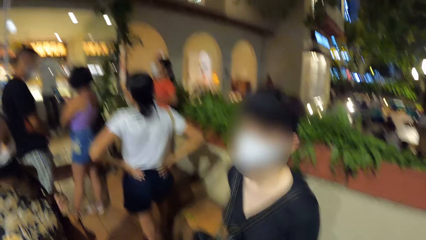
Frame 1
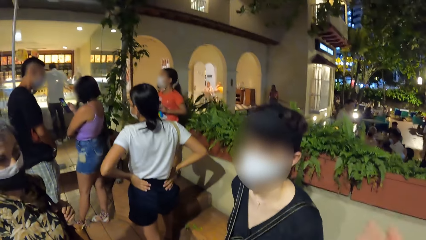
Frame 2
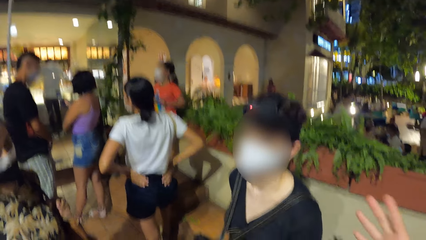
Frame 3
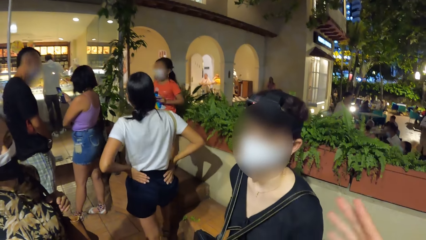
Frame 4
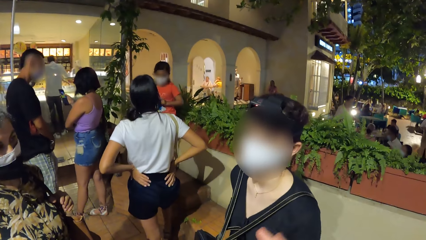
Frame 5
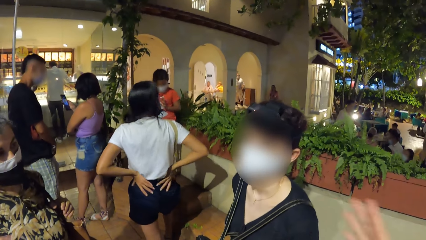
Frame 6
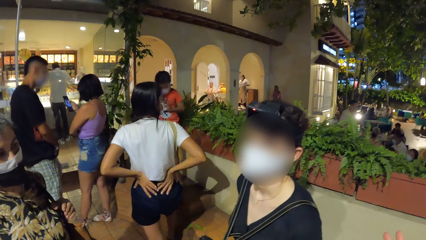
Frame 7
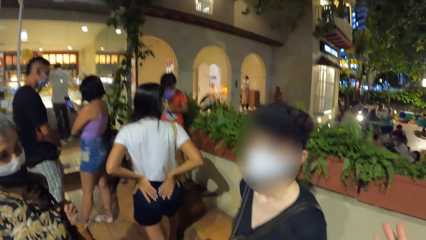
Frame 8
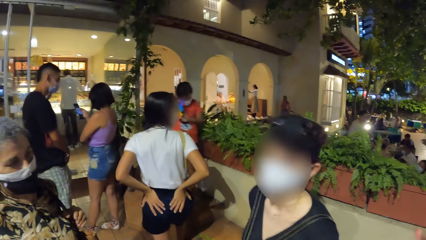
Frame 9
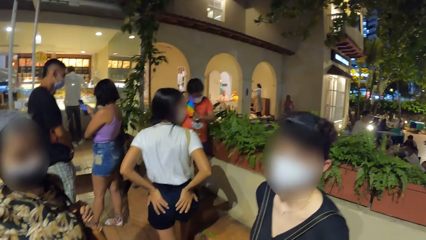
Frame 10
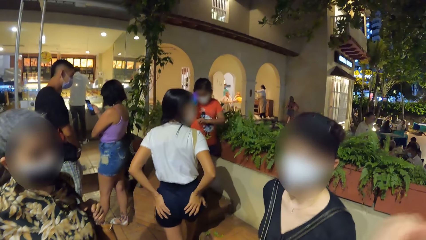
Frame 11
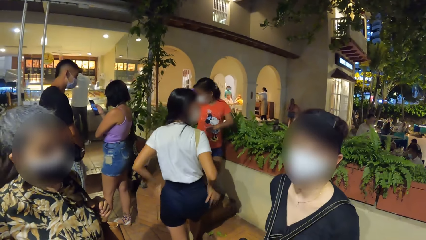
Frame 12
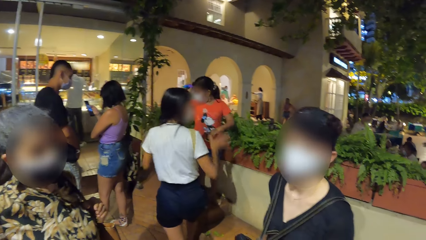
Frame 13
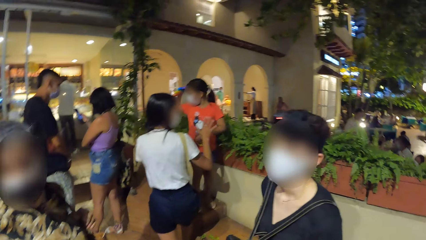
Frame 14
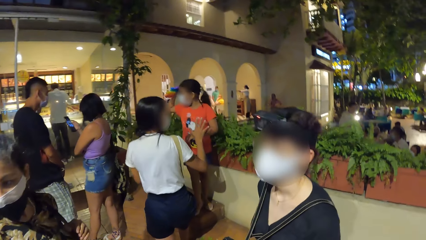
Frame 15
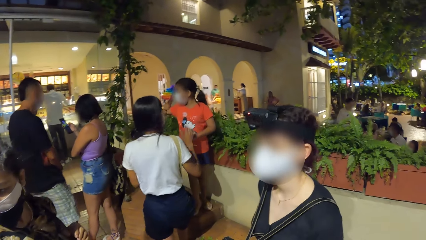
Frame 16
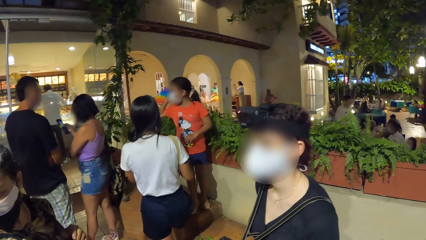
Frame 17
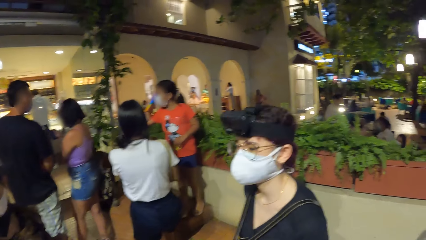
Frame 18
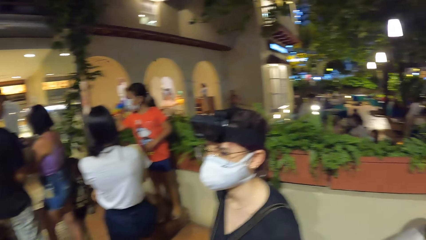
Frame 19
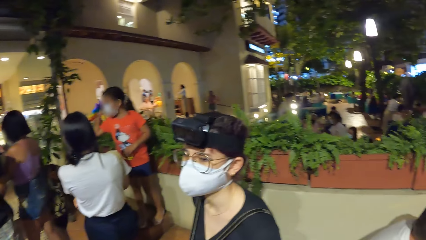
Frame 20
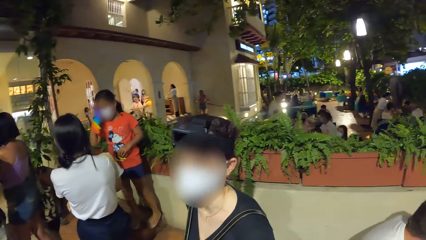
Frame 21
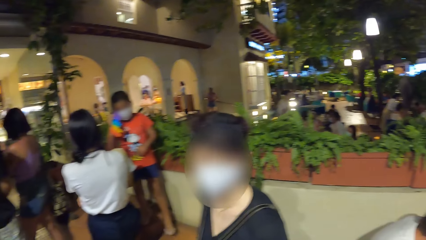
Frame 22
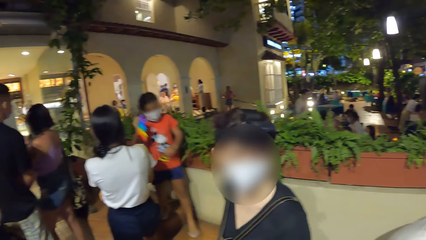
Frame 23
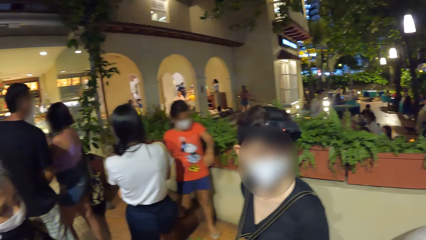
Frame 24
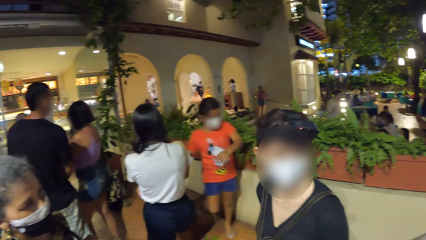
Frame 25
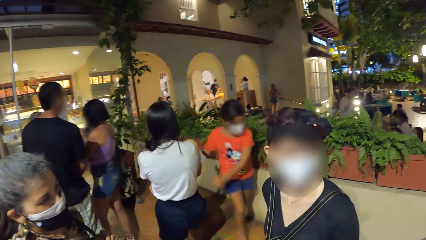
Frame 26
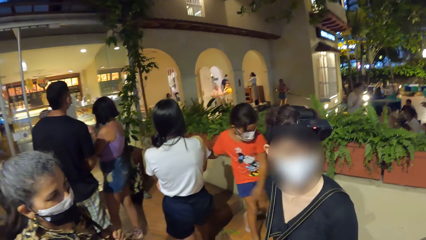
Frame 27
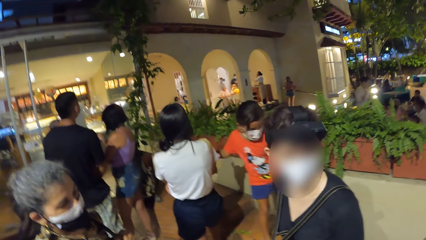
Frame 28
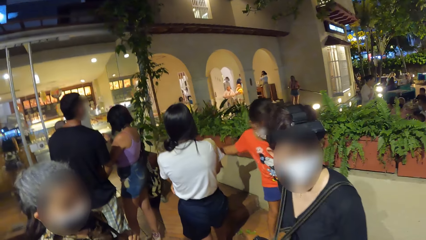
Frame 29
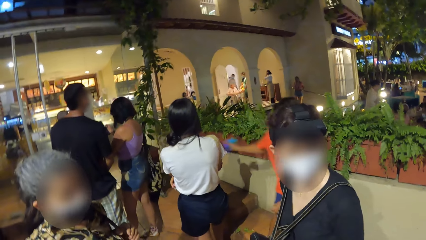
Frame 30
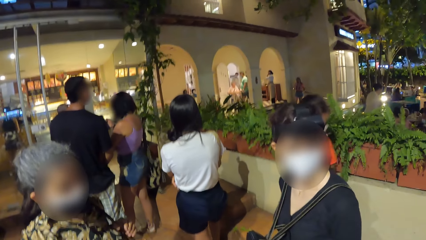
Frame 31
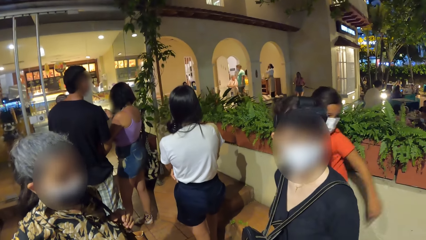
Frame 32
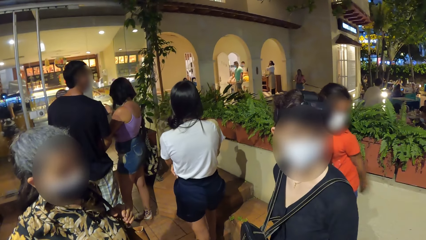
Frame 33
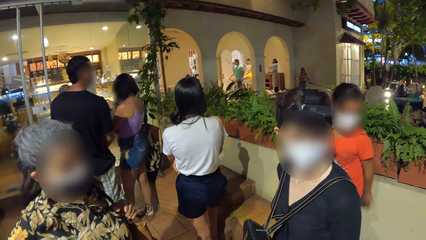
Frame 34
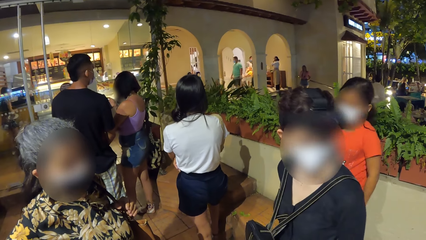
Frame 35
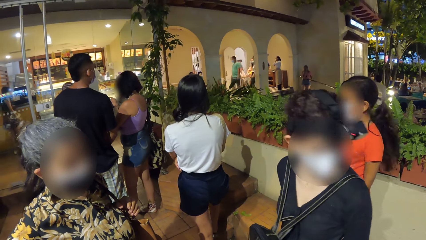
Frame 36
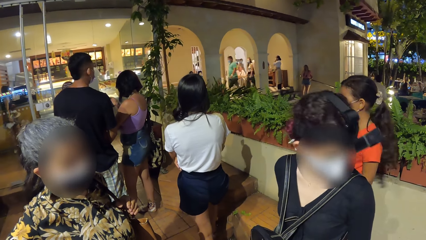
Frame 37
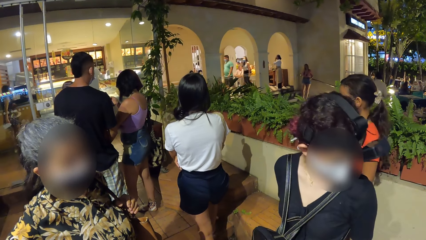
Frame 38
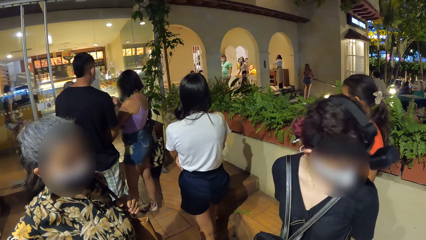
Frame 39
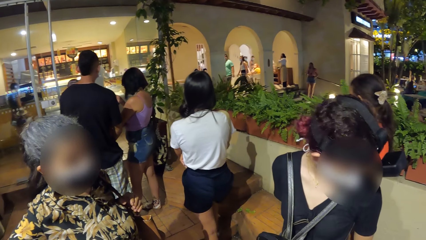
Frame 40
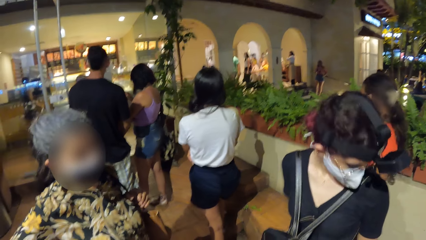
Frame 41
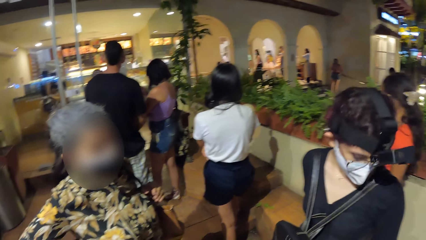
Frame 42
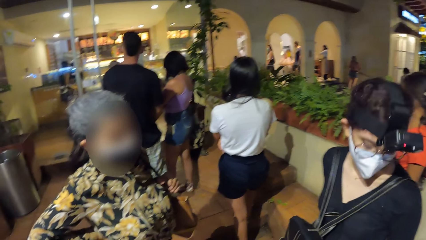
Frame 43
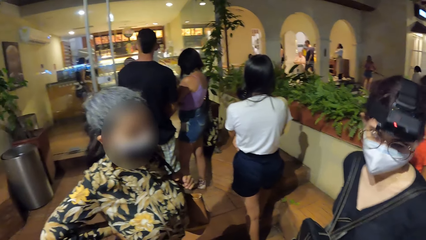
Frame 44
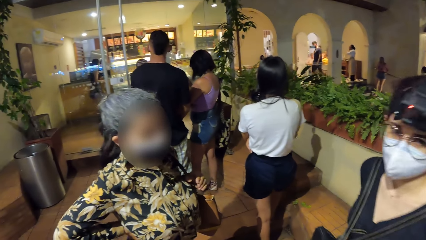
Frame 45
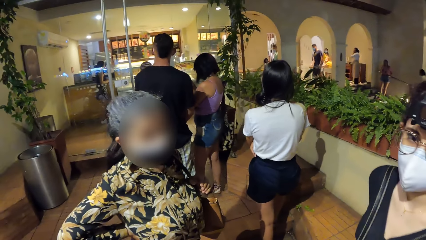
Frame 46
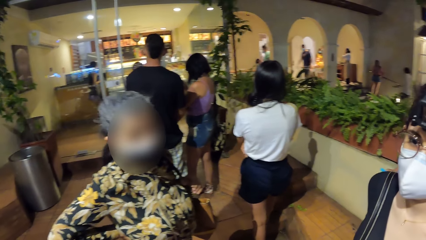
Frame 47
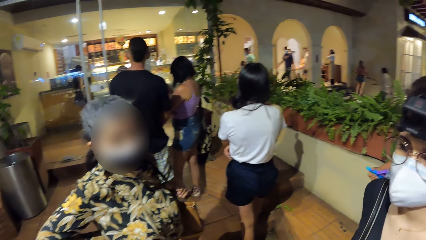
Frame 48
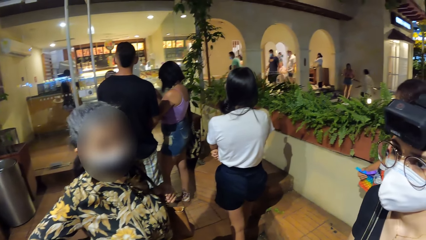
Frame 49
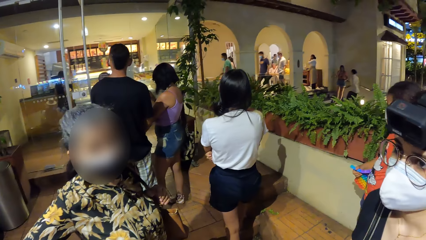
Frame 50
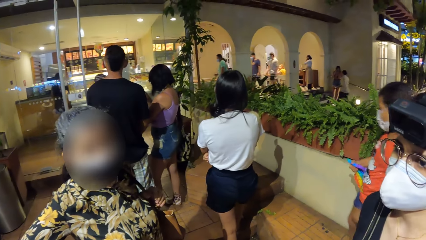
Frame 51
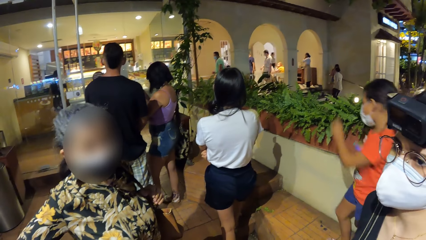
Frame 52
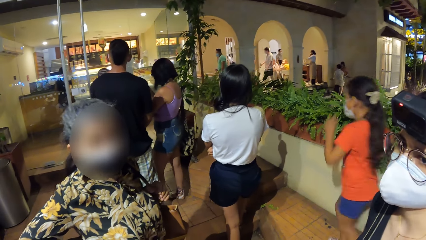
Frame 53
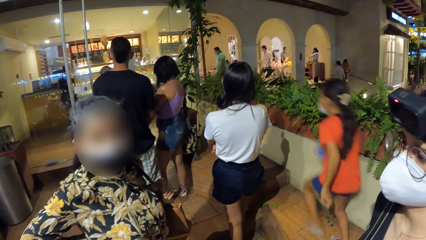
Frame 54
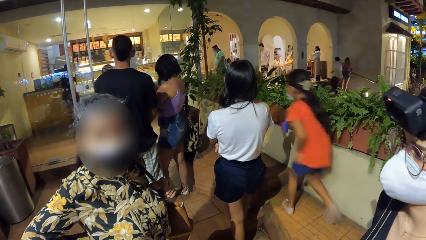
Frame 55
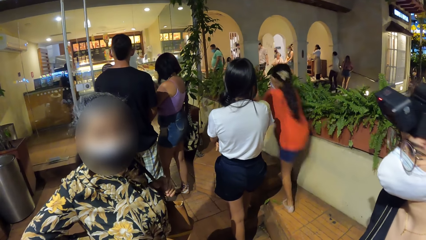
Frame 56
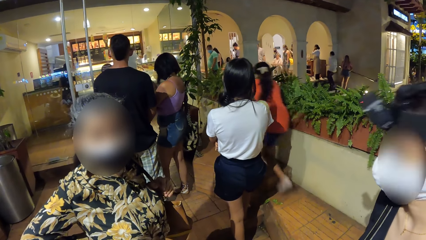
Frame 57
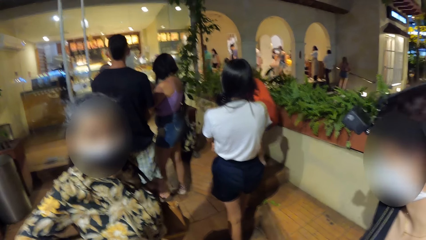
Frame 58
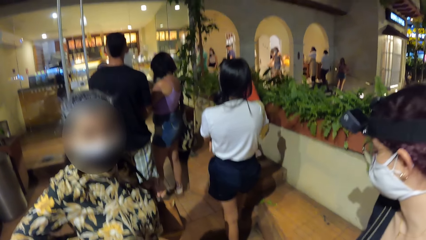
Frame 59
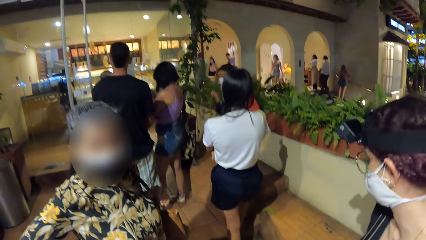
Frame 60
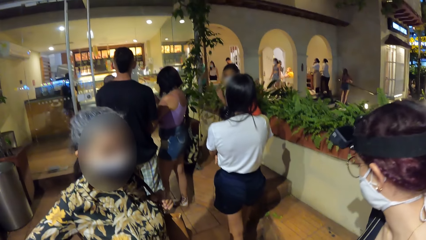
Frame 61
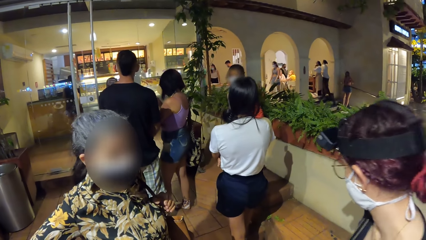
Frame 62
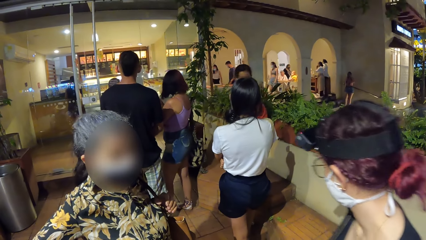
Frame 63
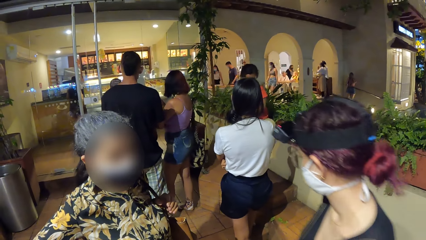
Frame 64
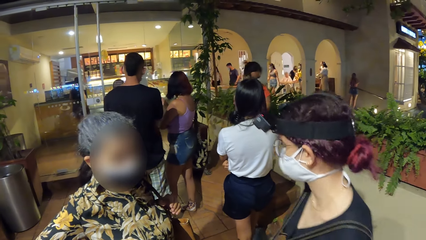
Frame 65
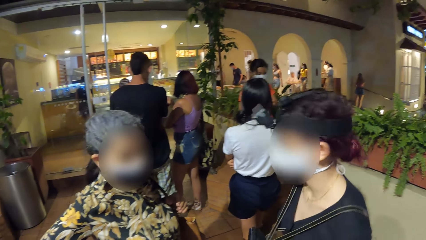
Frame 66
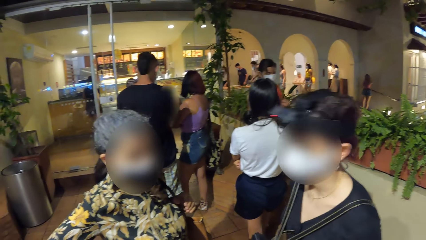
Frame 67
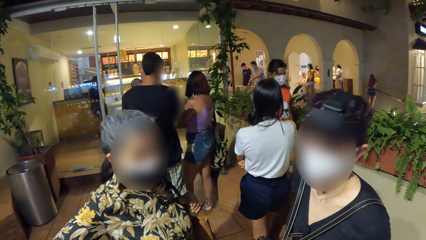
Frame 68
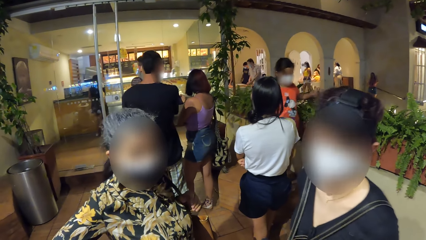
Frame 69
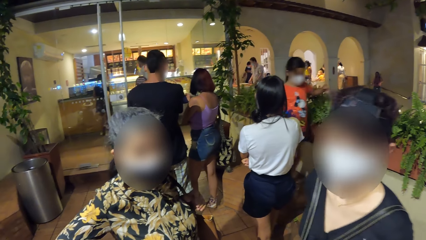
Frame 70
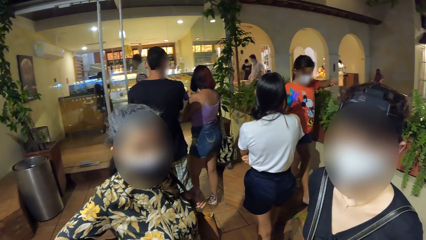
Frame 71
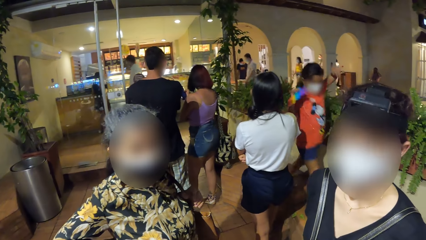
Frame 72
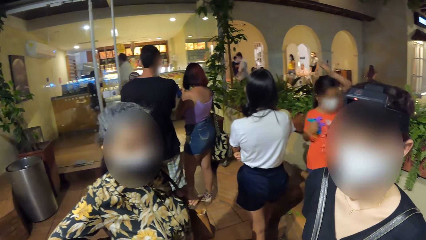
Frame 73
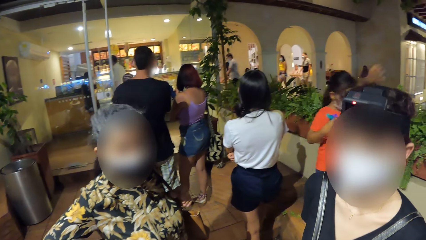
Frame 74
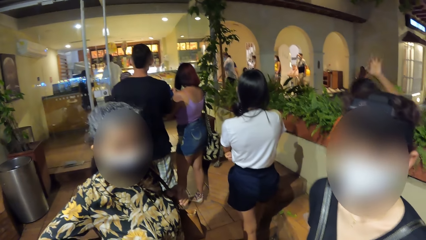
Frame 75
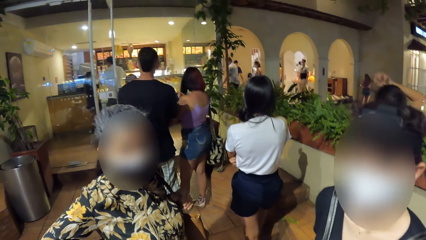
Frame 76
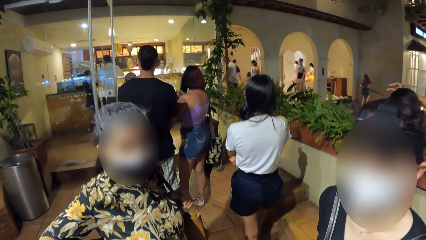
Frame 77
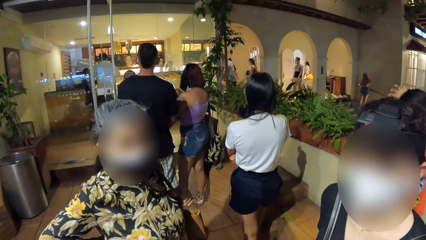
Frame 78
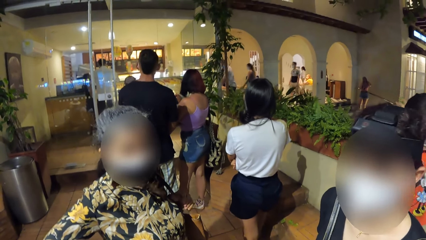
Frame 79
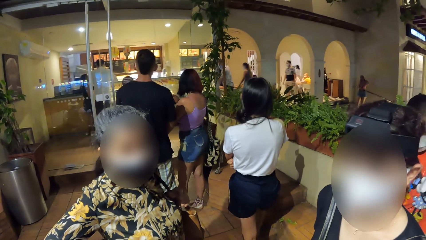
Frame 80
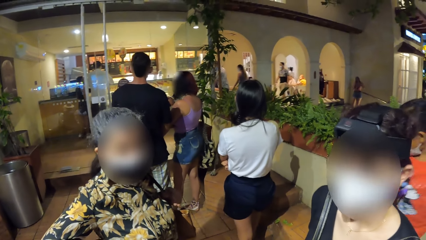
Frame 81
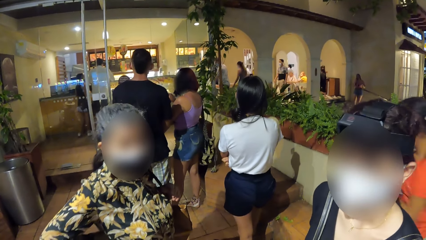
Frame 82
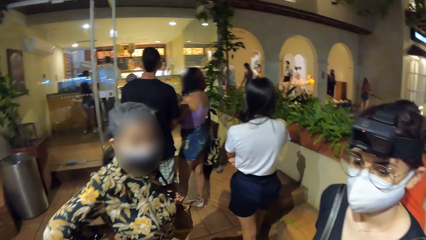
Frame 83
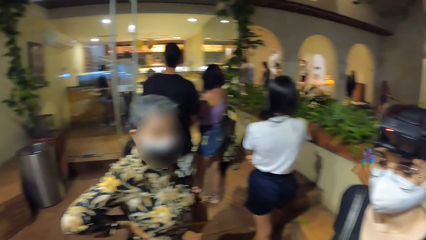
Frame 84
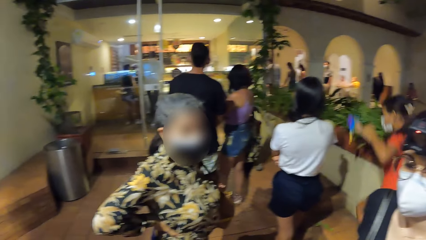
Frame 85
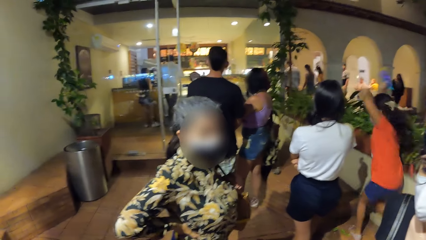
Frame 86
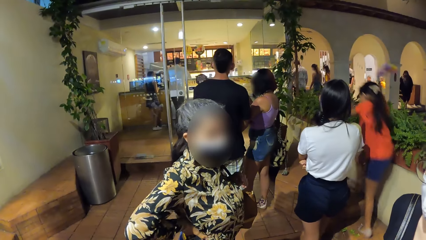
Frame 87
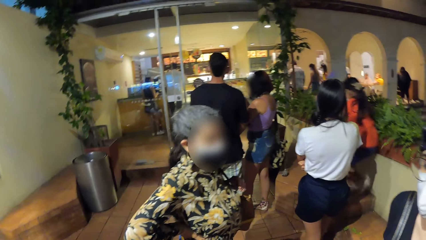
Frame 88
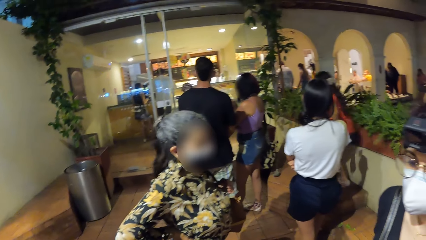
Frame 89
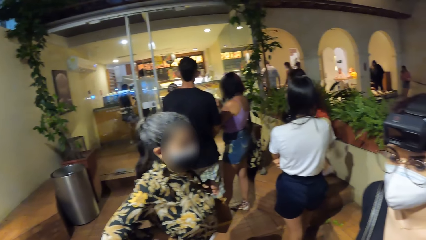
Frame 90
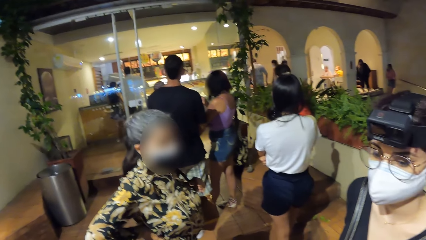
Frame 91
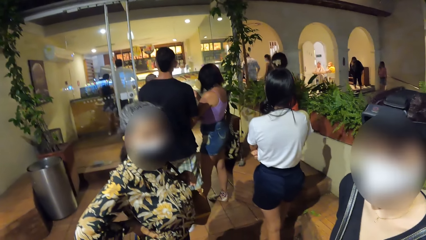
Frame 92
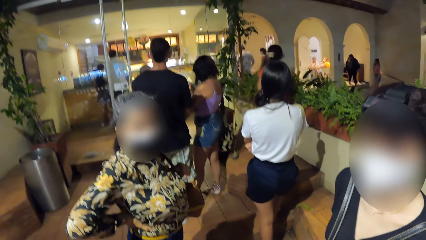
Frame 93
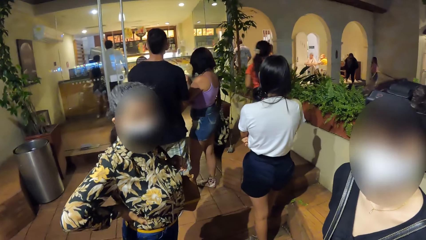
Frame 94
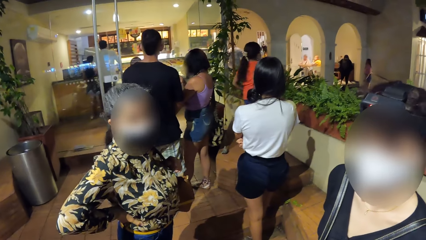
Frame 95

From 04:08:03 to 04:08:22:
The camera wearer lifts his hand. He looks around. The girl touches the woman with her right hand.
